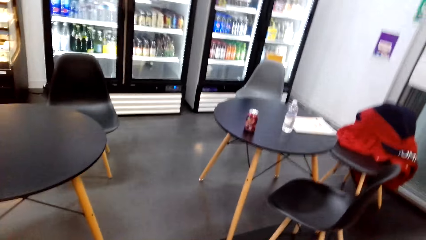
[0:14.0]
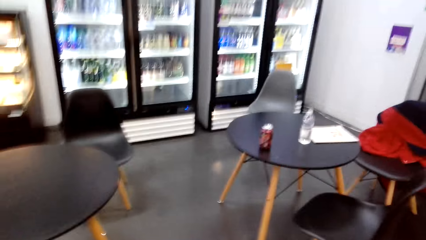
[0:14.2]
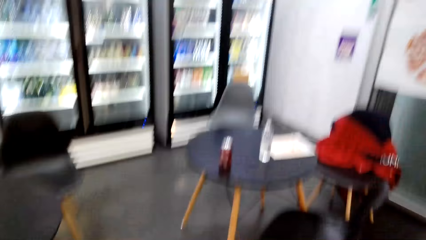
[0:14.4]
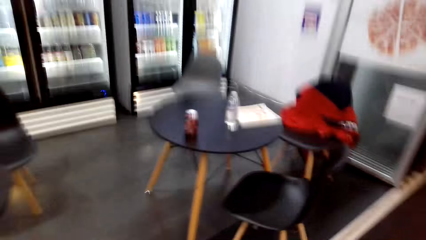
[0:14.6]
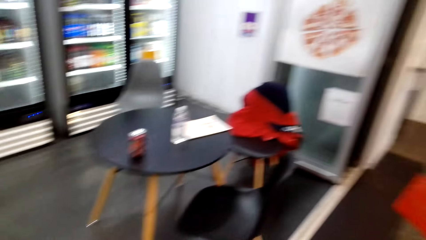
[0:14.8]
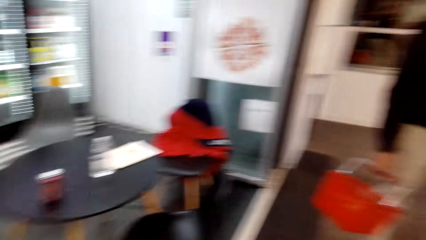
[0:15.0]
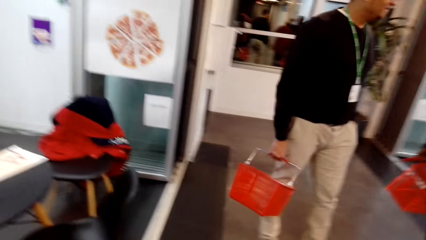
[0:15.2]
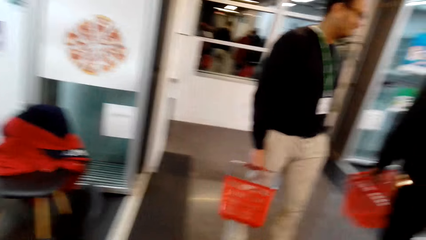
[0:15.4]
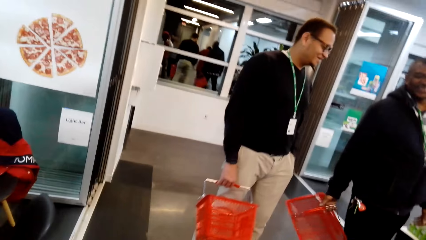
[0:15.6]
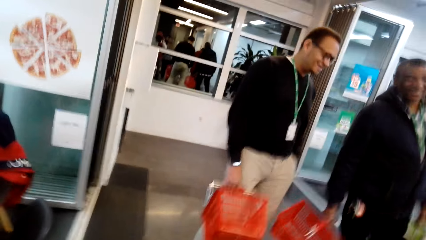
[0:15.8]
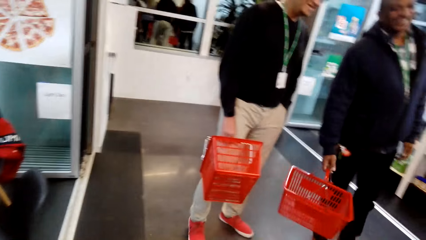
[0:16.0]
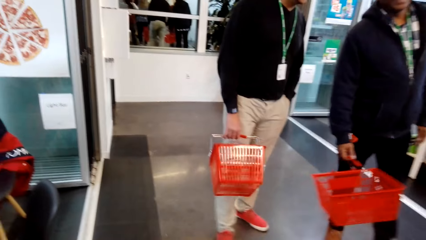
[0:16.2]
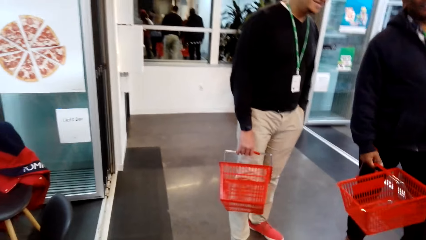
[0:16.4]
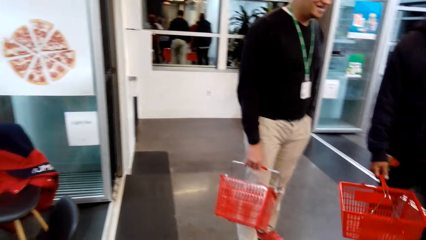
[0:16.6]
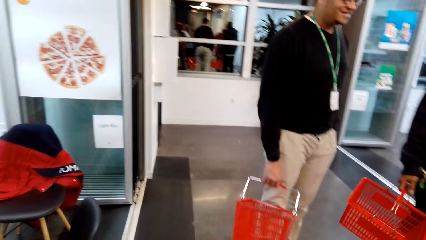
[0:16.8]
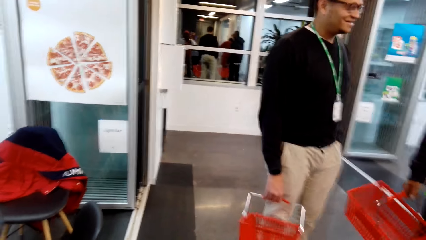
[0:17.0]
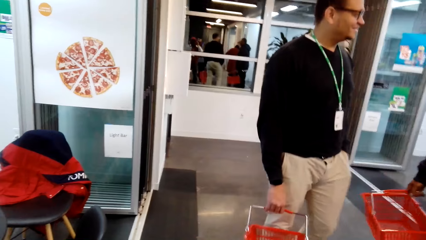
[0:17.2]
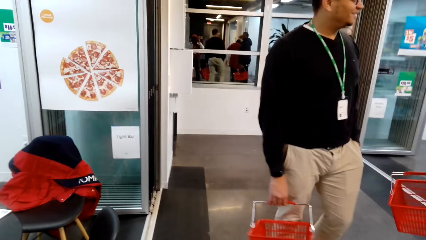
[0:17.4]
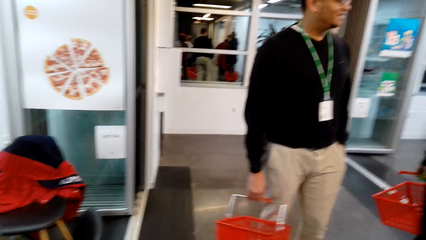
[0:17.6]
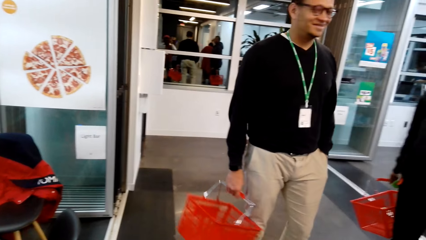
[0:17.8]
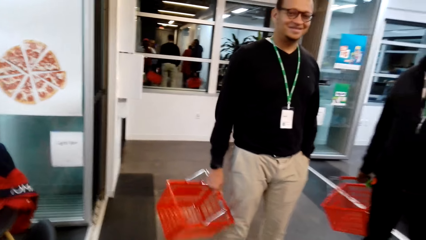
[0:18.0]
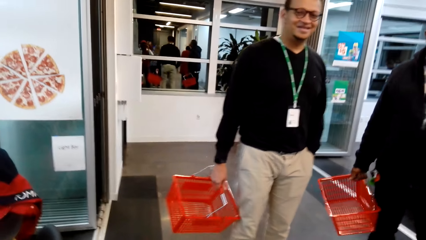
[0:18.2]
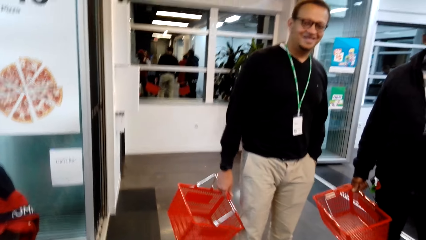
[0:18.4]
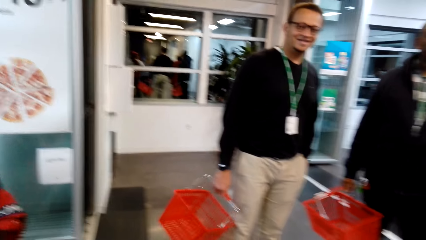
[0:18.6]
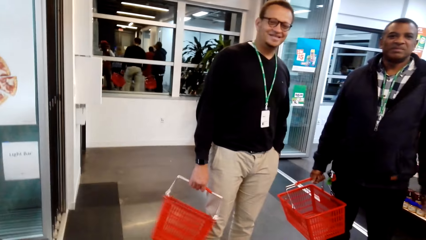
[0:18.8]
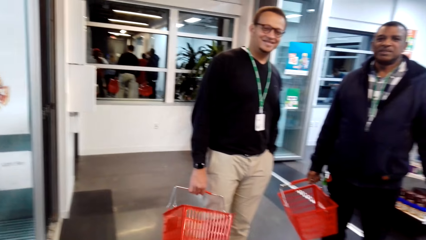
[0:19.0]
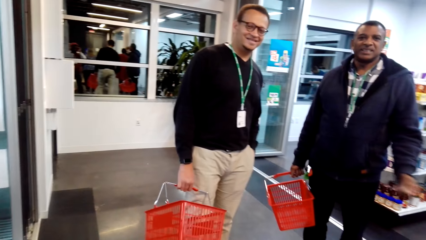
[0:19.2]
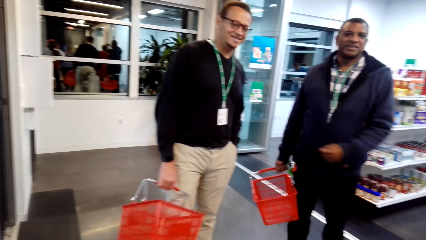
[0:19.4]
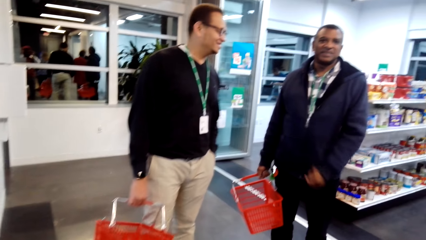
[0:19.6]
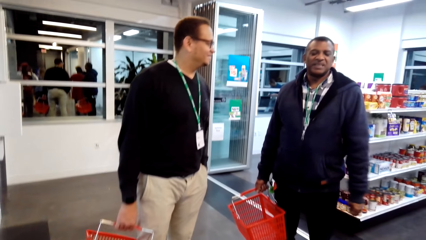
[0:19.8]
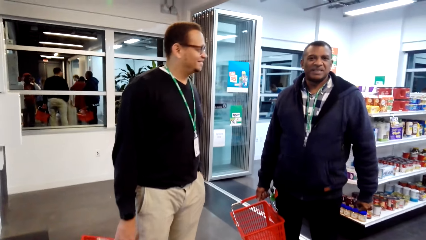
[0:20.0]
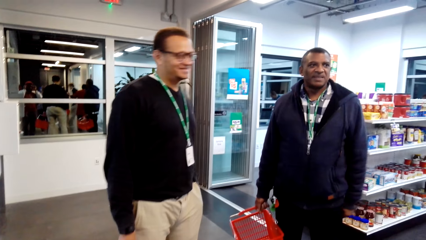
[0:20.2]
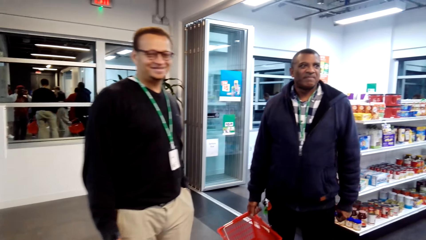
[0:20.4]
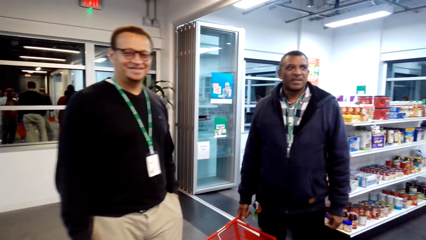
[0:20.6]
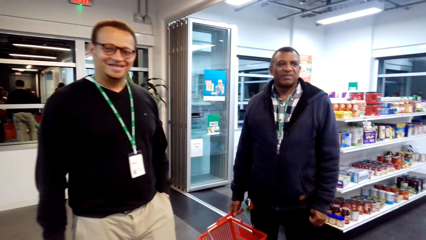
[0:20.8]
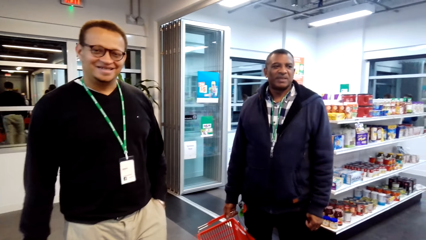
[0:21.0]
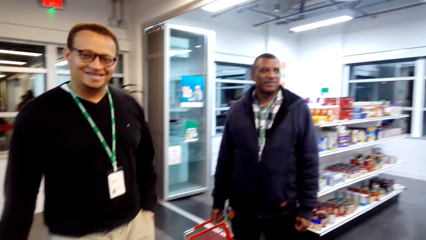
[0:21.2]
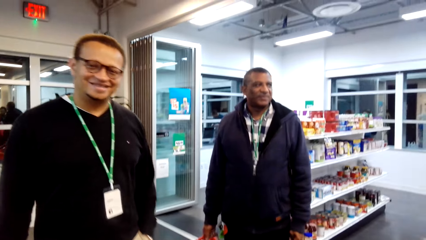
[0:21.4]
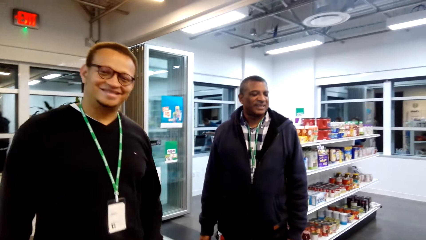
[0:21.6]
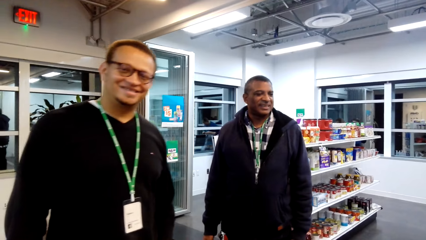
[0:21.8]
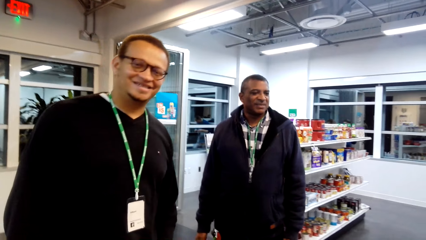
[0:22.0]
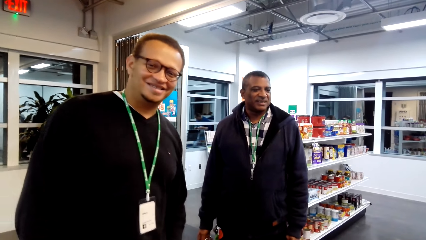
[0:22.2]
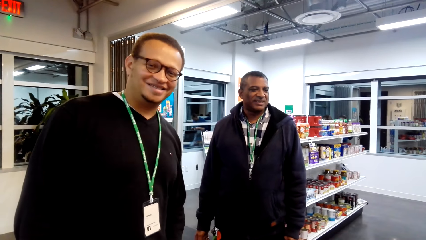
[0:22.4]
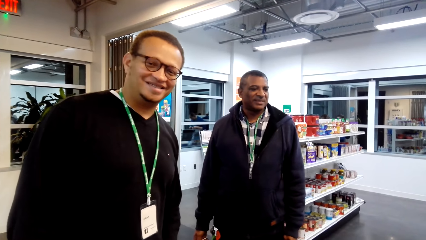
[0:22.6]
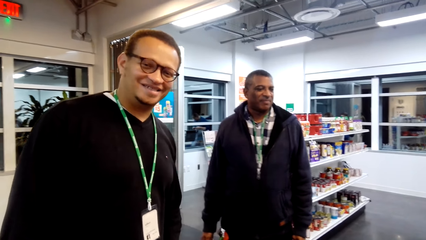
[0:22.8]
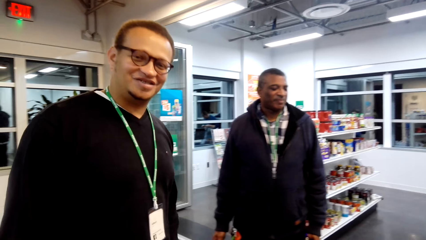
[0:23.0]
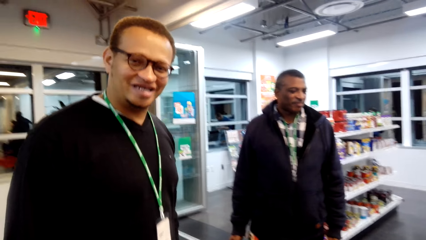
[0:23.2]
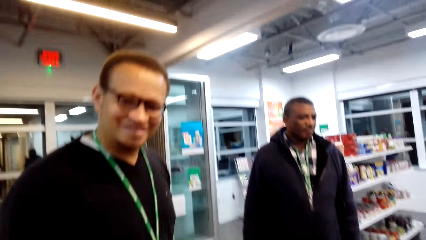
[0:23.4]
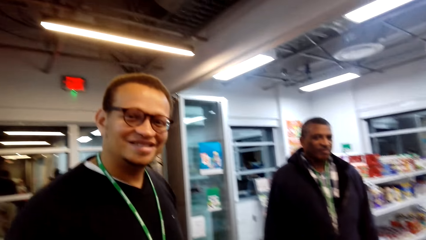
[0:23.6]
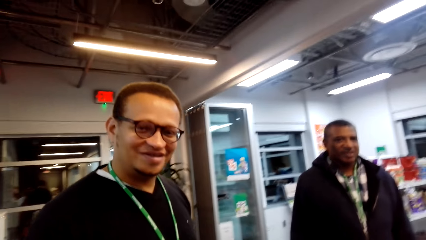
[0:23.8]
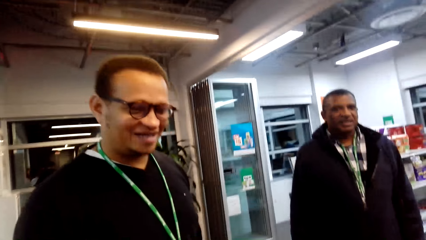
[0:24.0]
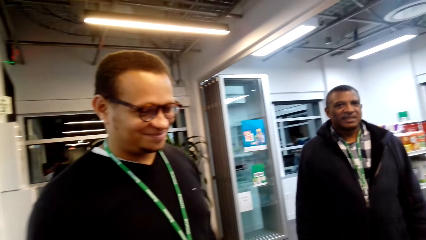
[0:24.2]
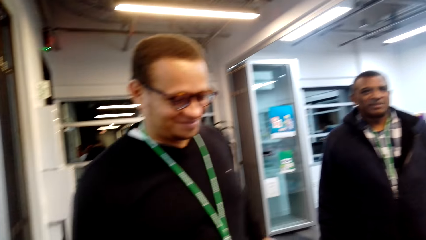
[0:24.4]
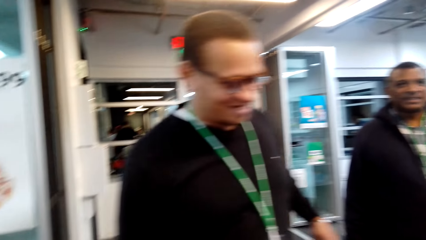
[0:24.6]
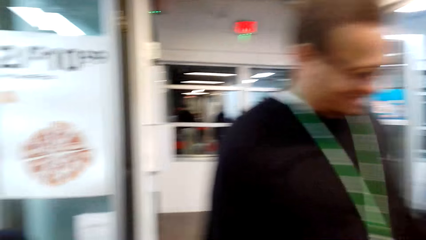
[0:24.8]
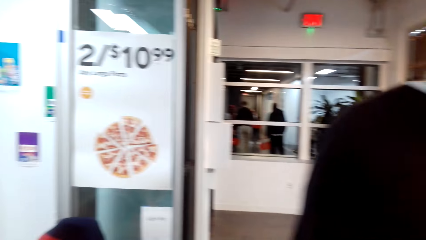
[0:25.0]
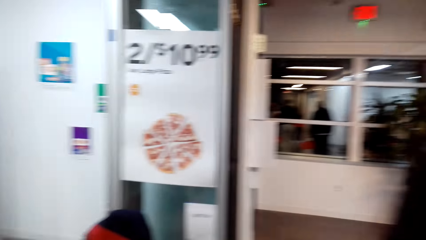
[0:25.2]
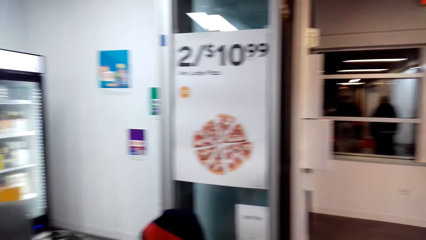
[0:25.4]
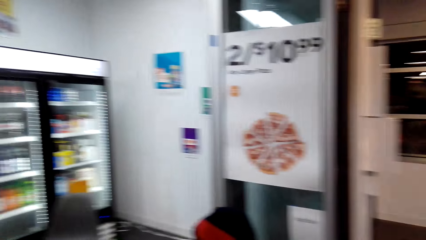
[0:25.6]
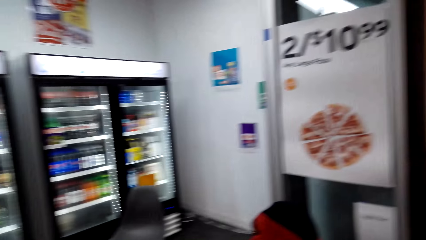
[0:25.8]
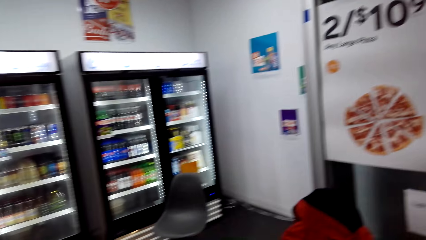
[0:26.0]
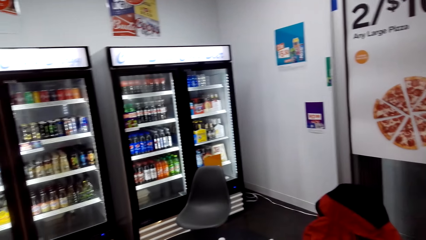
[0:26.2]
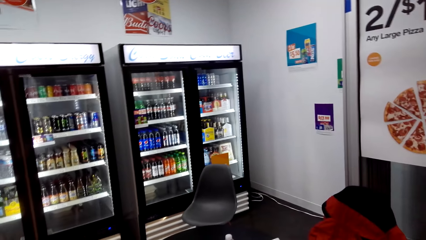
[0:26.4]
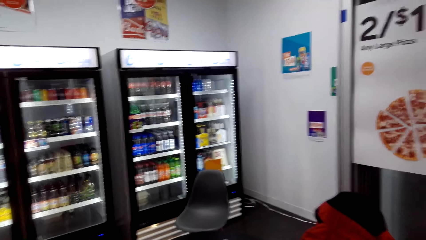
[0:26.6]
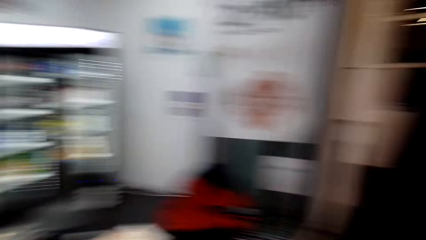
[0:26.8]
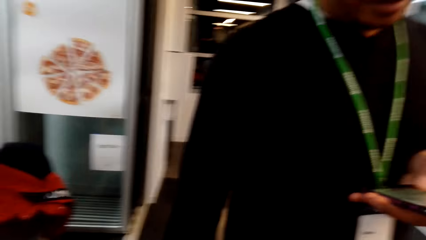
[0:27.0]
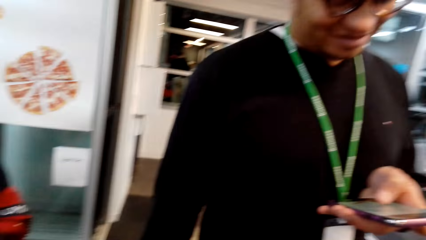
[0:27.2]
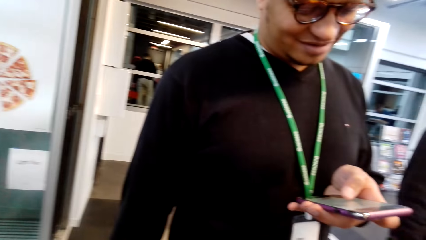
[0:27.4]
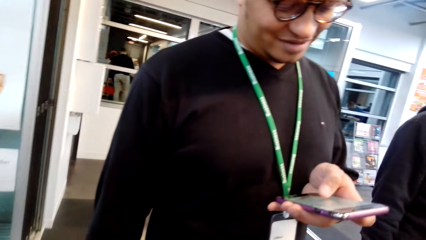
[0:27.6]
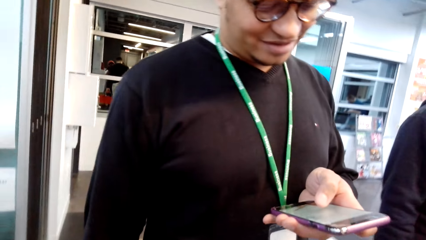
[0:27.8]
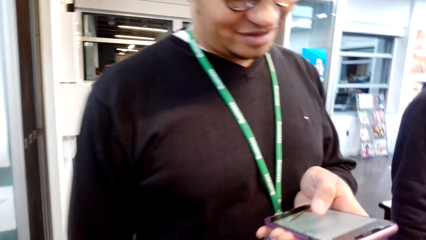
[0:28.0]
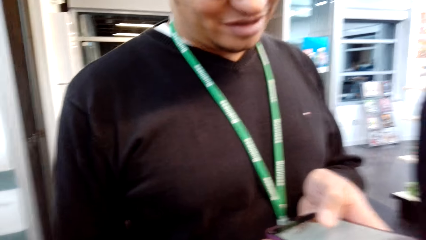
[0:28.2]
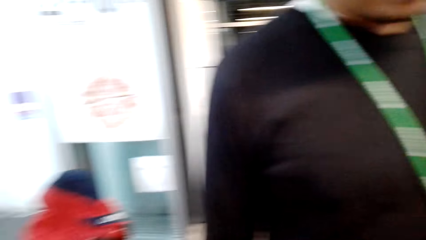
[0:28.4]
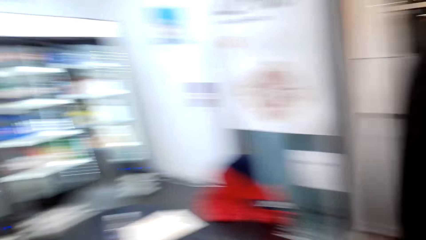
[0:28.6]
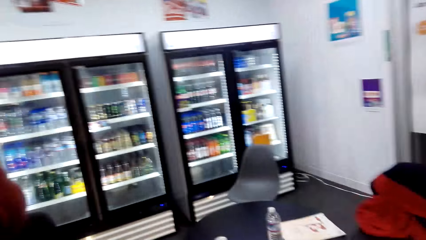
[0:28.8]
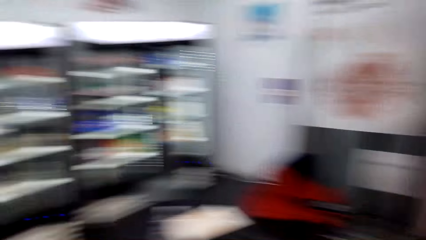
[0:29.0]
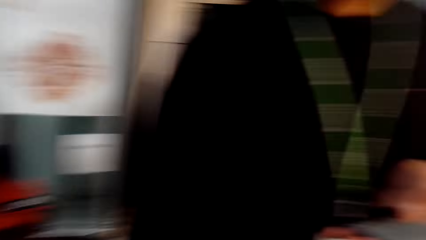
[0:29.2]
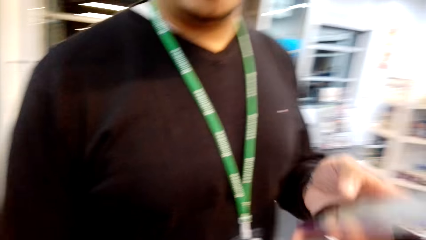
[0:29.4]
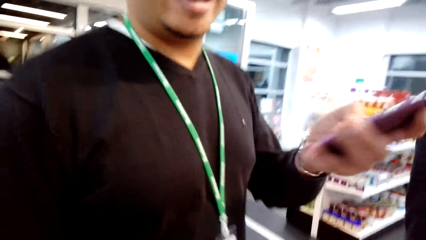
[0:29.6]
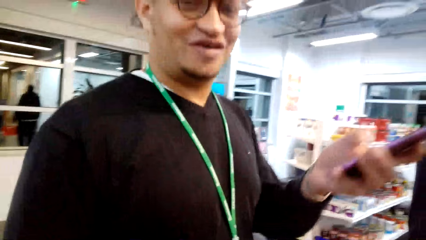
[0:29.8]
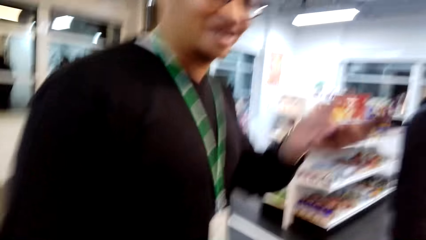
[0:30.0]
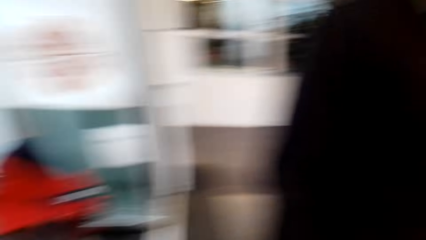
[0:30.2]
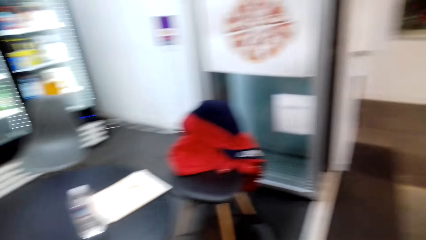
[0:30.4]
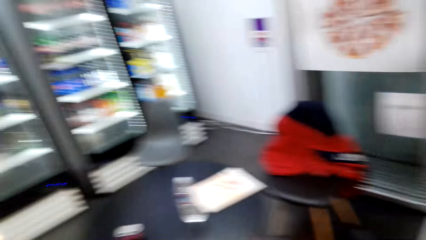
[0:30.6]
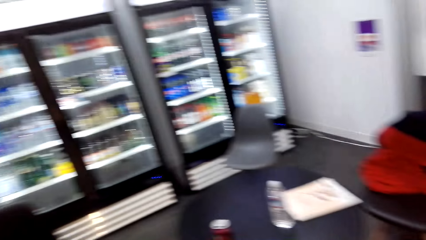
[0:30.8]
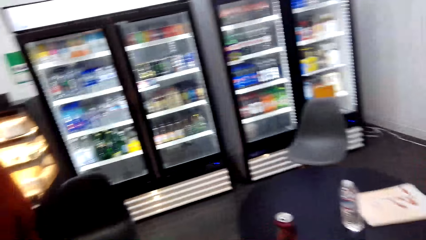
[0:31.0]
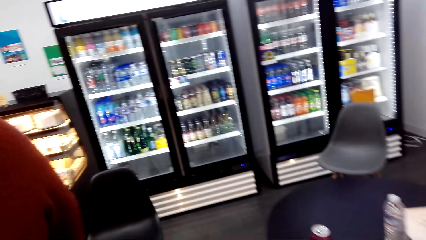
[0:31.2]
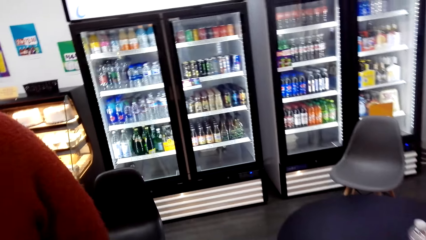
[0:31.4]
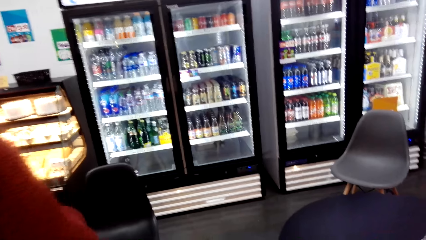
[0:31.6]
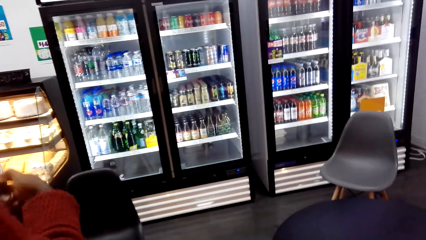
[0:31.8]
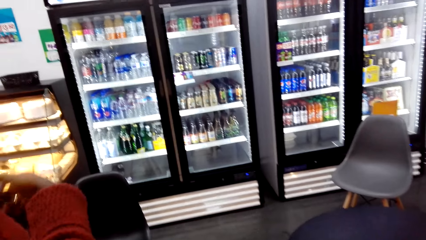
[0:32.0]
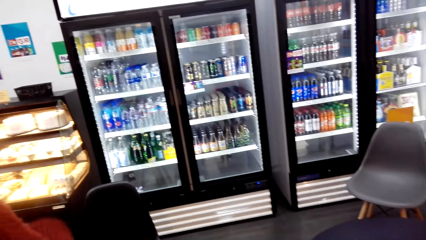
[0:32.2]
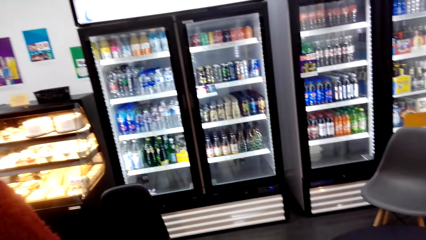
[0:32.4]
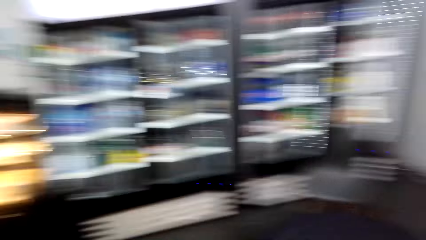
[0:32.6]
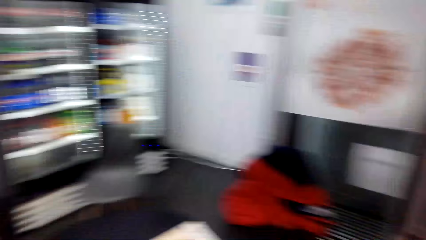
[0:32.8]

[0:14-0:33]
A man holds a shopping basket. Another man holds a shopping basket. The camera wearer converses with the other man and the first man. A man converses with the camera wearer. The camera wearer converses with a man. They look around. The other man scrolls a cellphone. The camera wearer looks around and converses with the other man. The other man holds the cellphone. The camera wearer converses with the other man. They look around.
